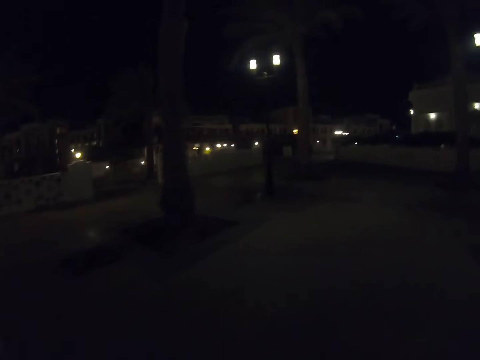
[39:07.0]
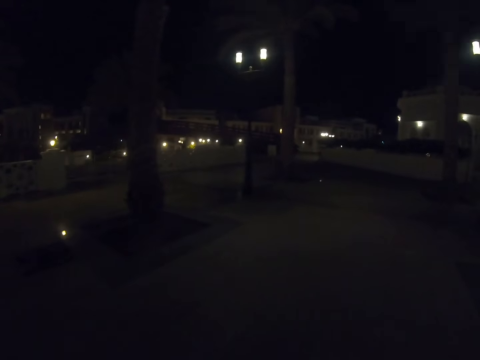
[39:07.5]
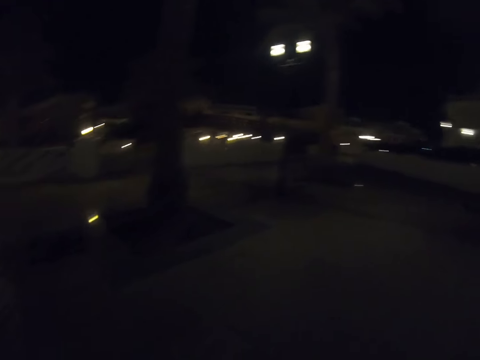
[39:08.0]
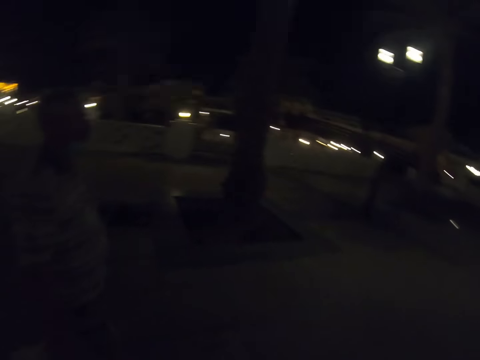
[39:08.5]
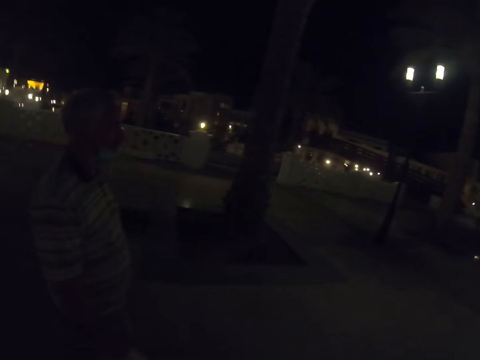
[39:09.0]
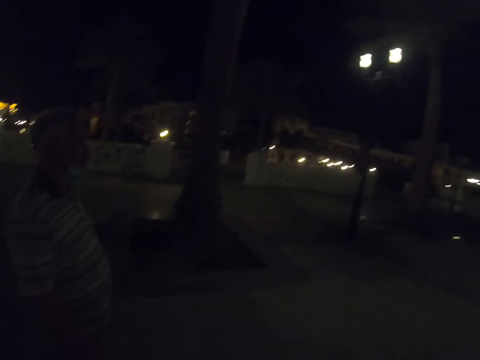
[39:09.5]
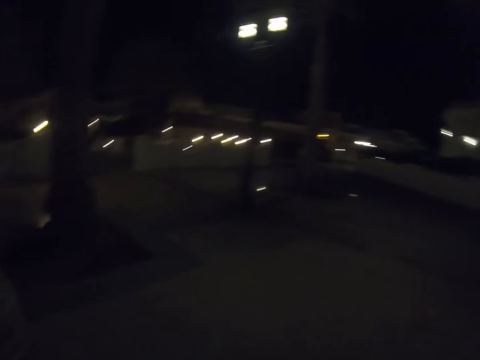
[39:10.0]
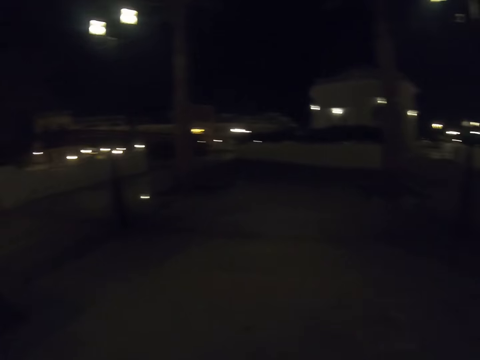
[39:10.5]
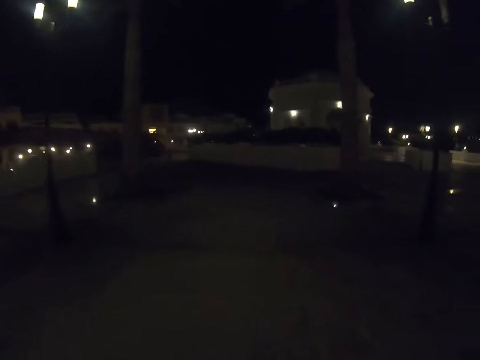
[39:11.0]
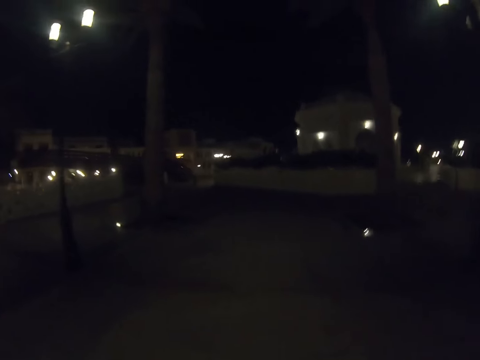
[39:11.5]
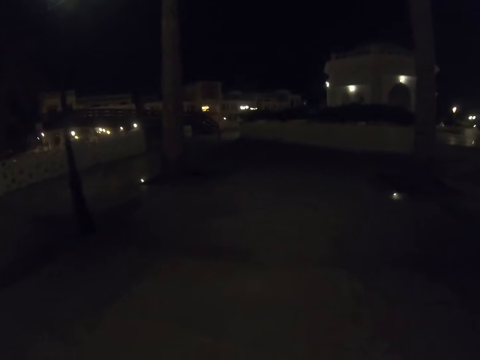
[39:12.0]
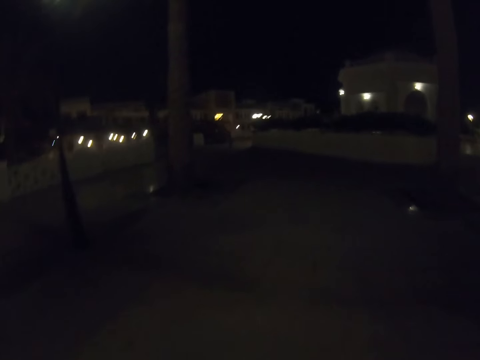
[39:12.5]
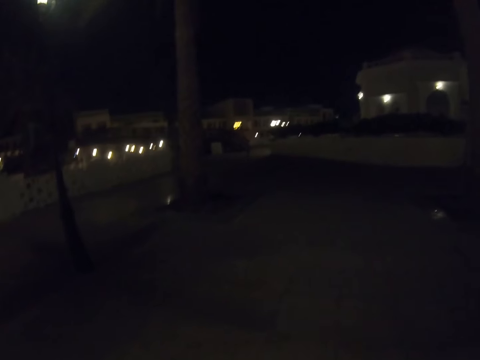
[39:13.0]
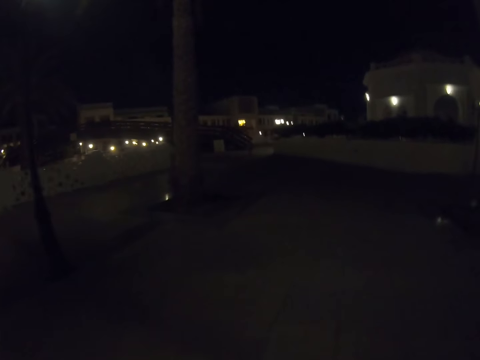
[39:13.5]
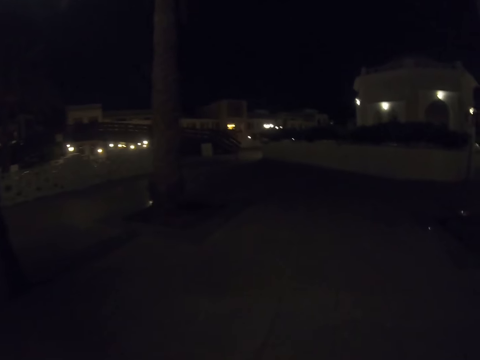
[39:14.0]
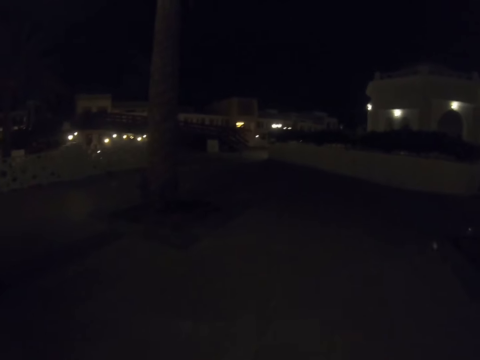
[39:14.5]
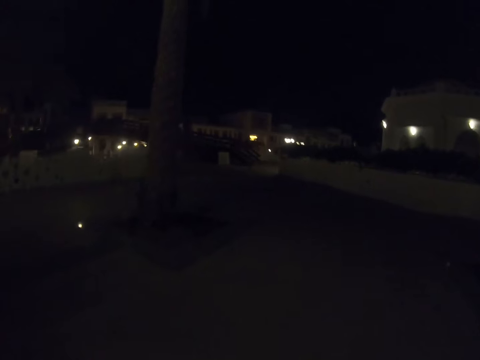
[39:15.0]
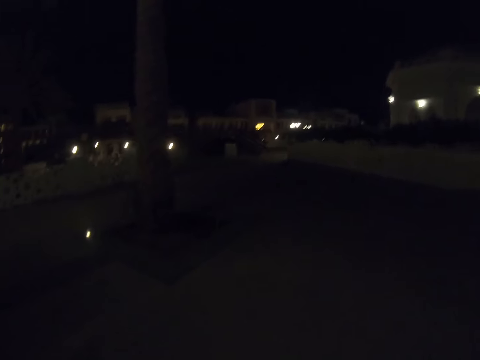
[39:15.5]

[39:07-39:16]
A man walks around the verandah. The camera wearer walks on the verandah.

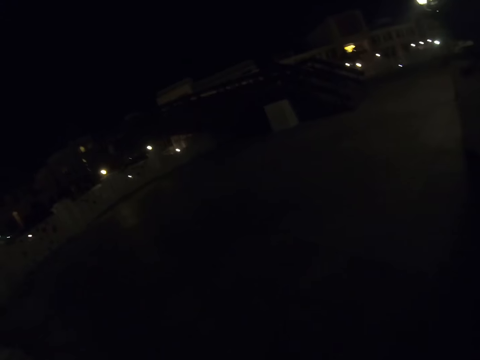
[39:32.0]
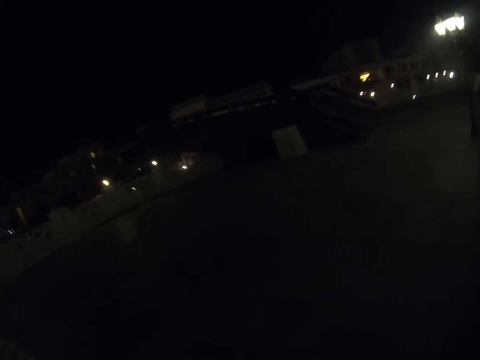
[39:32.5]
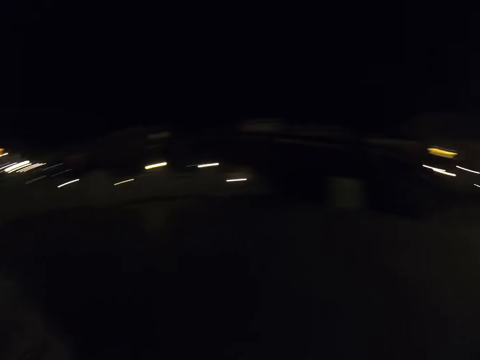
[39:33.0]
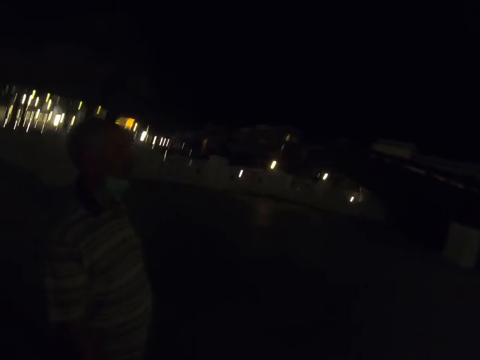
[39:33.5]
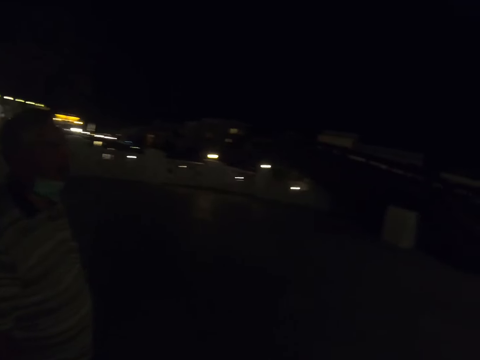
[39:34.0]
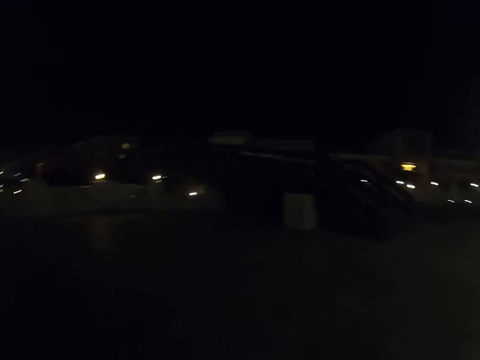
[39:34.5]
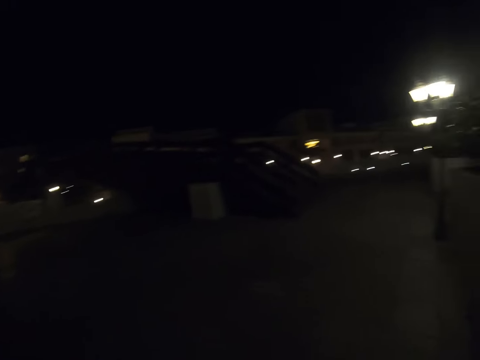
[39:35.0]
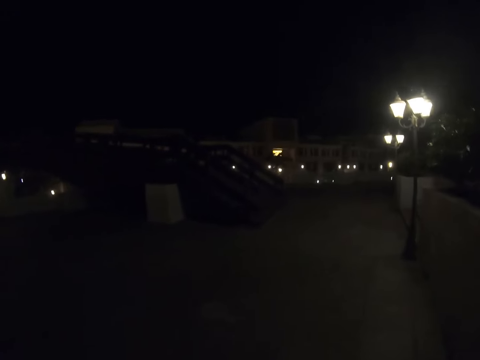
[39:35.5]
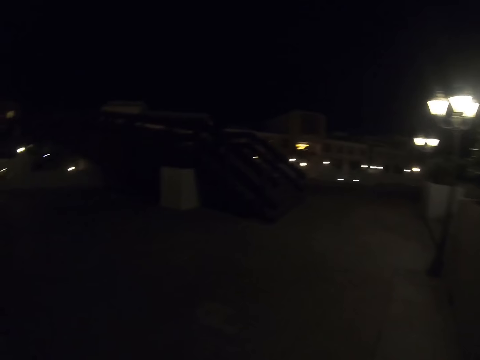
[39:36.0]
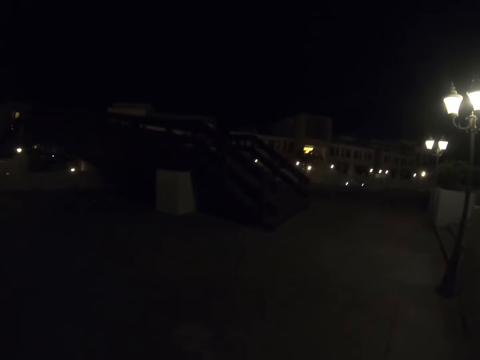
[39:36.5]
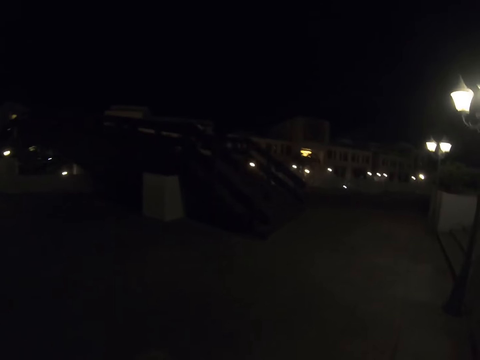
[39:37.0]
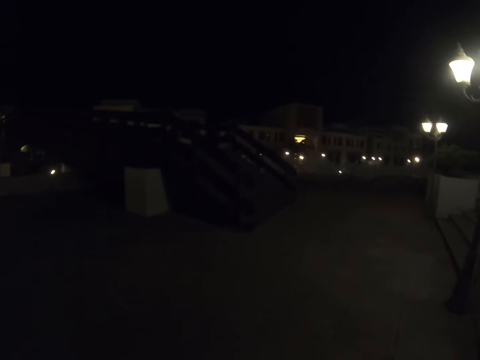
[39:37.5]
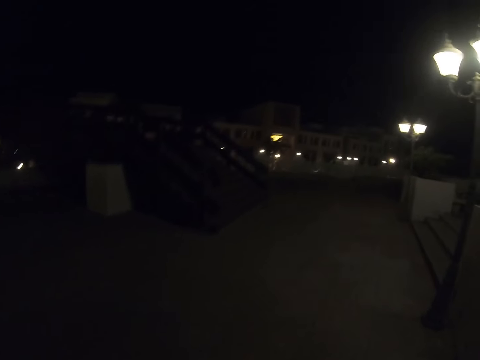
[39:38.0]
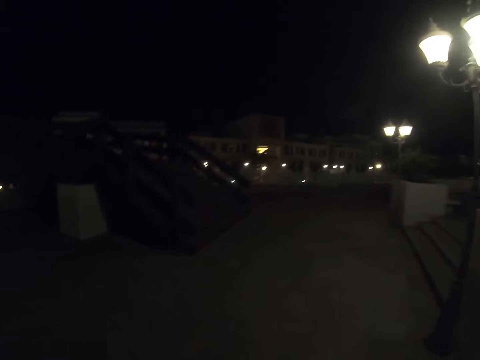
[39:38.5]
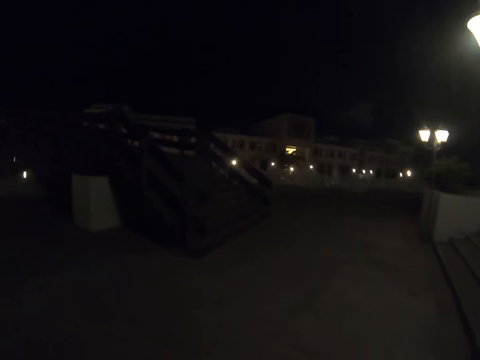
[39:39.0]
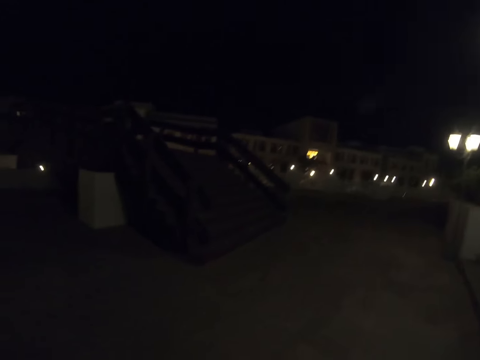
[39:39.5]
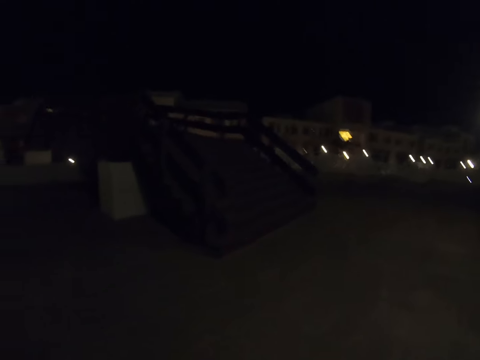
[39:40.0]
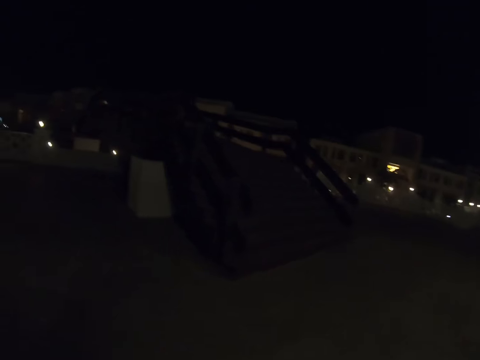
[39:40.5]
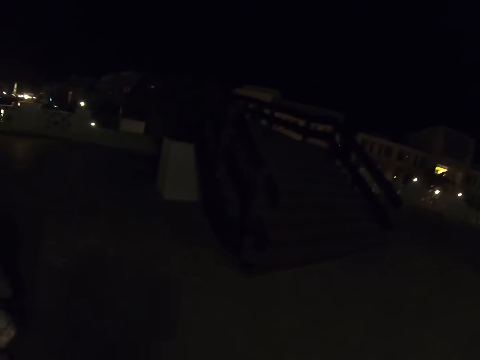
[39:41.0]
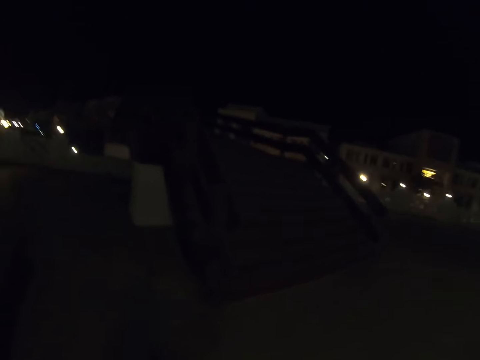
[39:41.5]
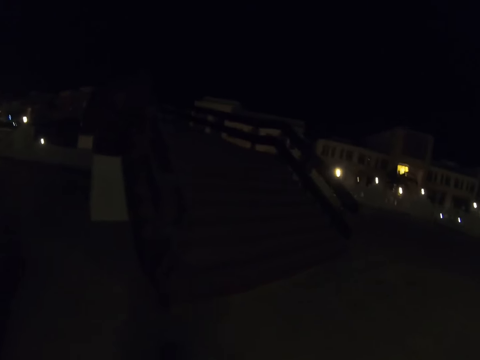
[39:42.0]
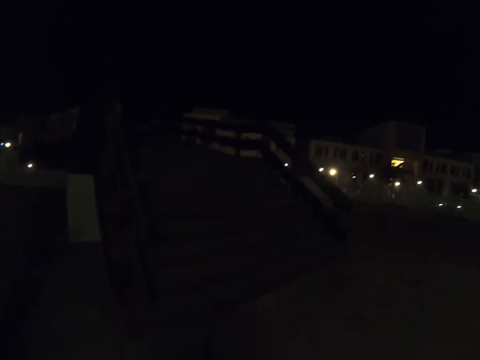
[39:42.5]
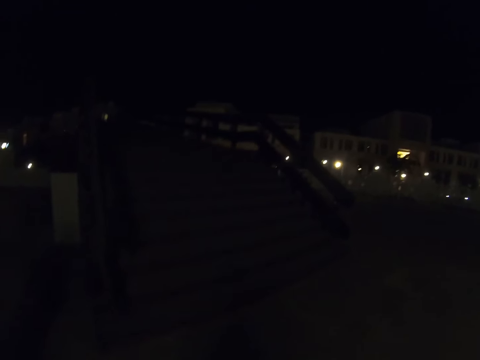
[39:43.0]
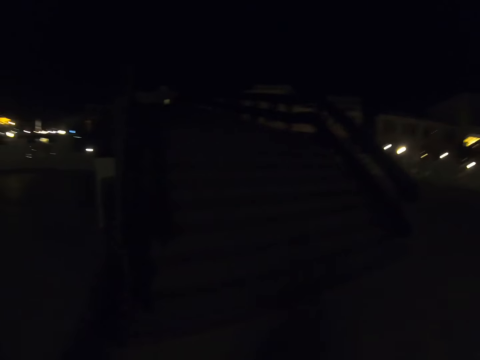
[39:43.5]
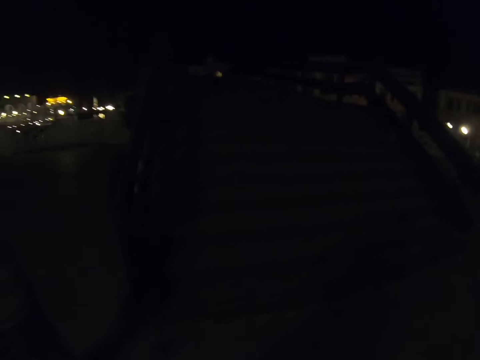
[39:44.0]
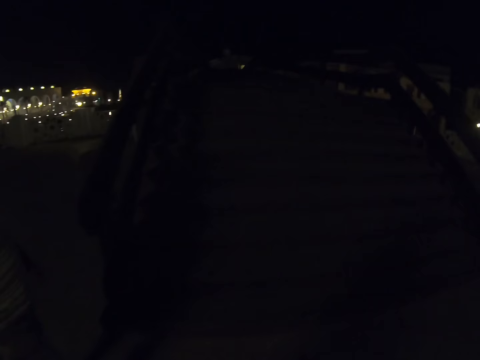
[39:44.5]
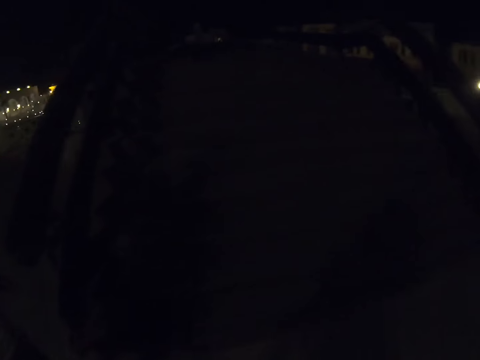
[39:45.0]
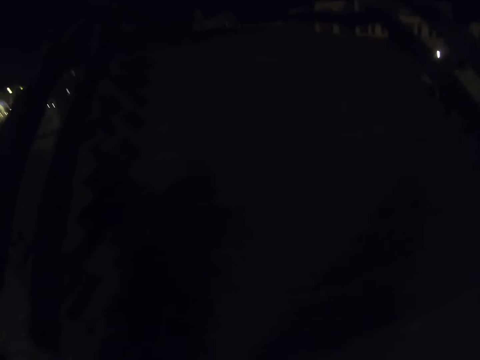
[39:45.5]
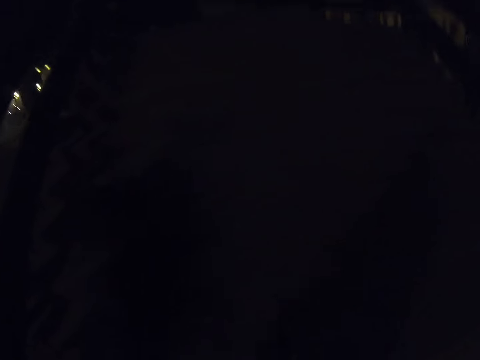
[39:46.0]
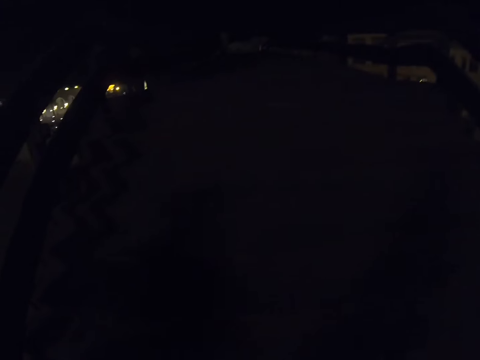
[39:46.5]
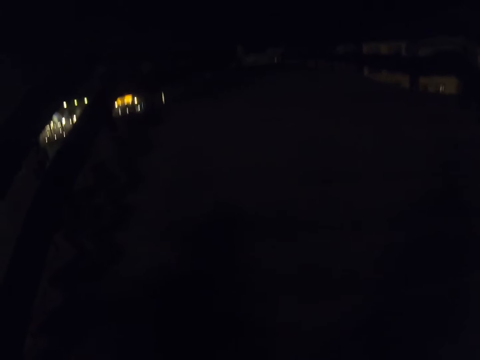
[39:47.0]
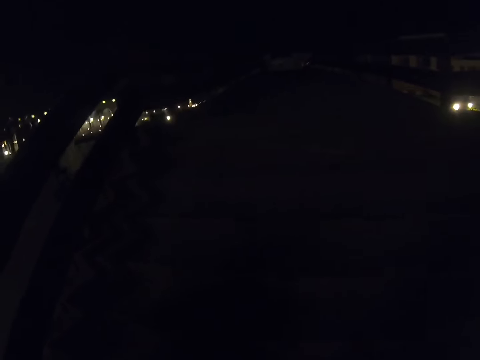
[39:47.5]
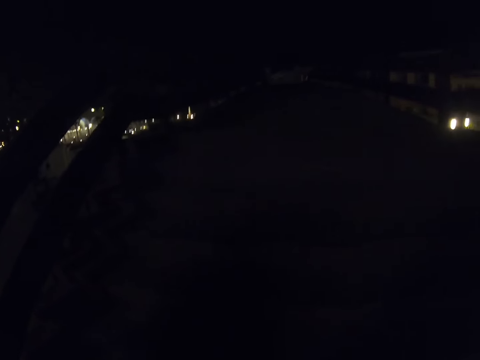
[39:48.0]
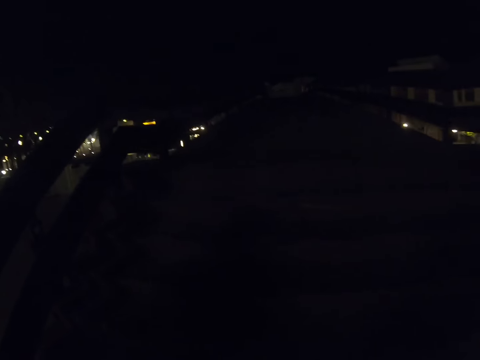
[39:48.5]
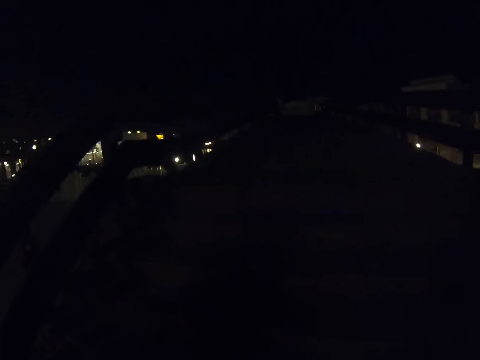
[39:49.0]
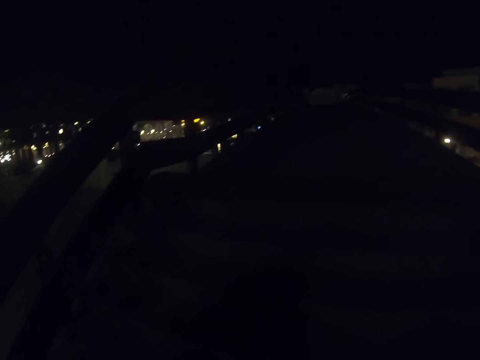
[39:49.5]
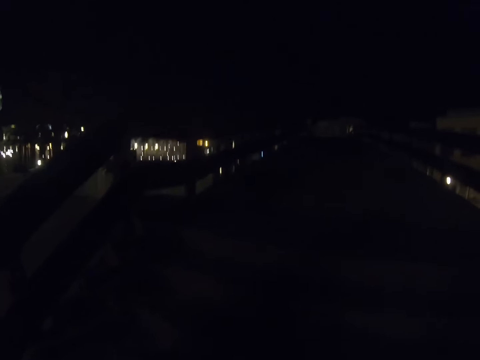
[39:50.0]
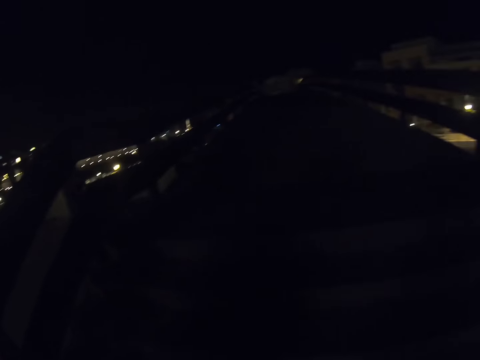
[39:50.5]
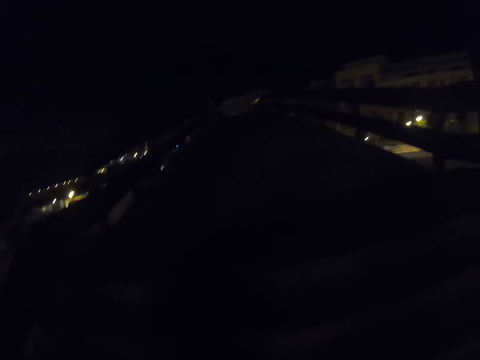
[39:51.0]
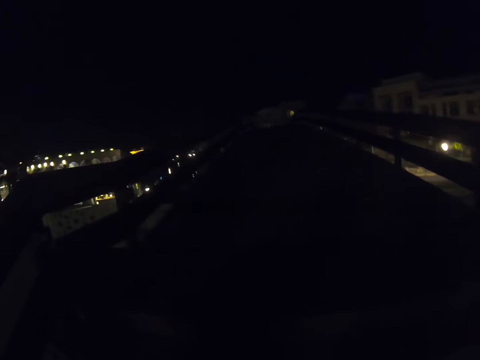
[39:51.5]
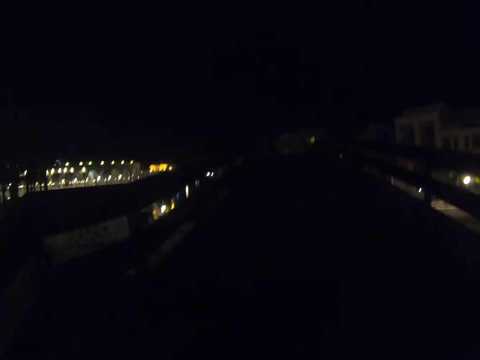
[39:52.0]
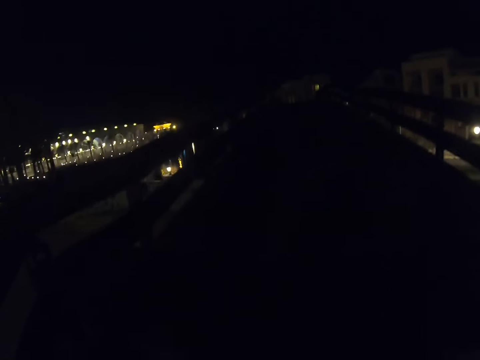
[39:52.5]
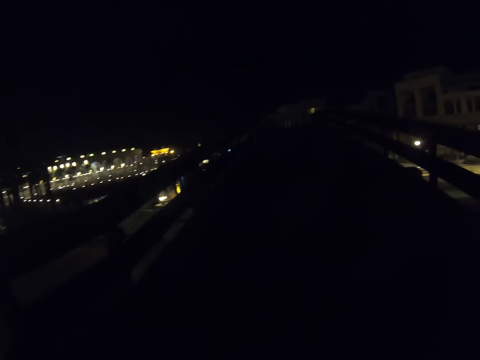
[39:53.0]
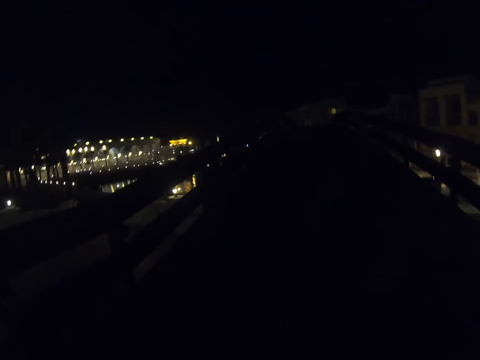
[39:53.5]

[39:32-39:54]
A man walks around the verandah. The camera wearer walks on the verandah. They walk on the bridge.
